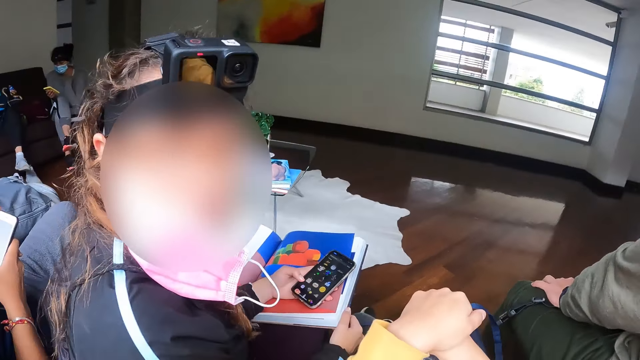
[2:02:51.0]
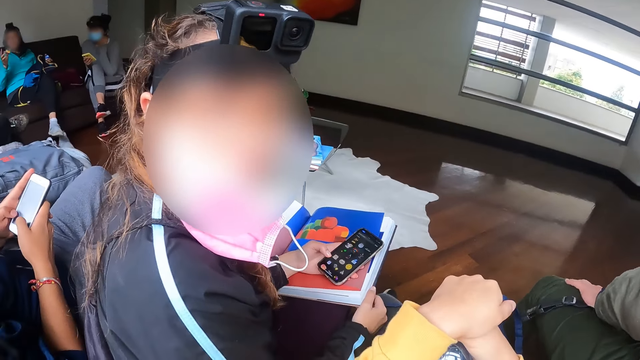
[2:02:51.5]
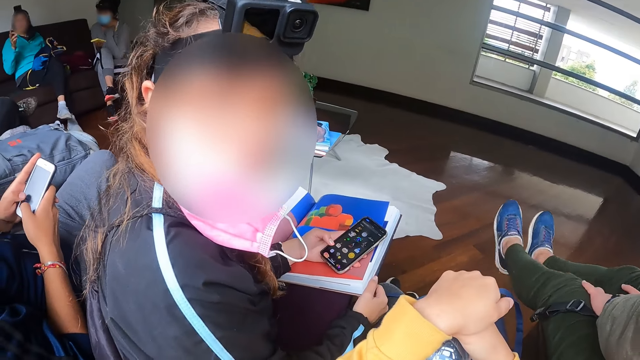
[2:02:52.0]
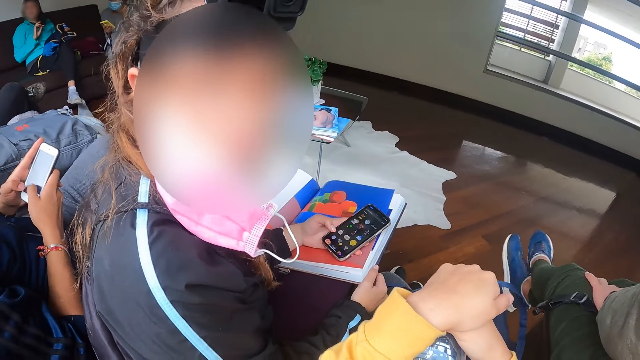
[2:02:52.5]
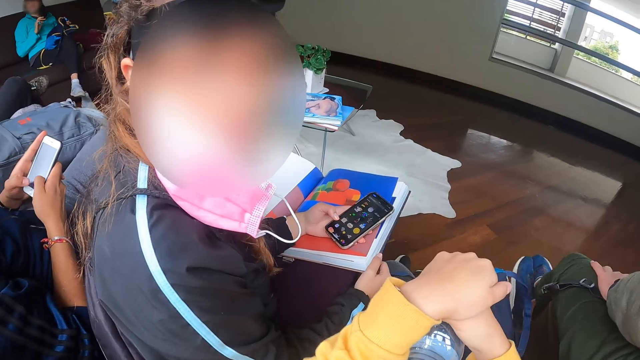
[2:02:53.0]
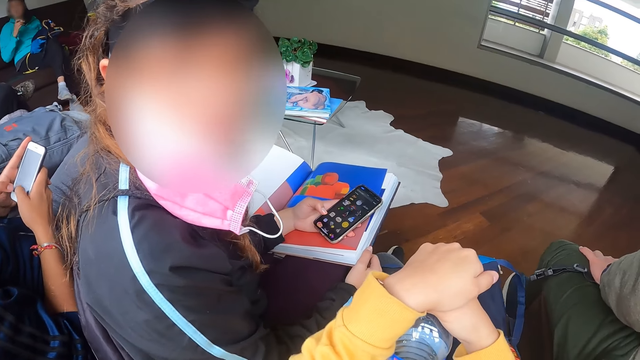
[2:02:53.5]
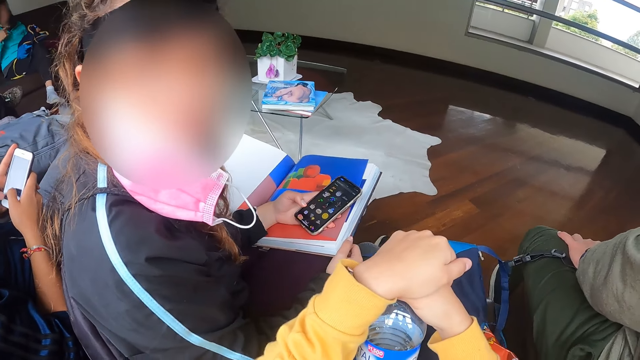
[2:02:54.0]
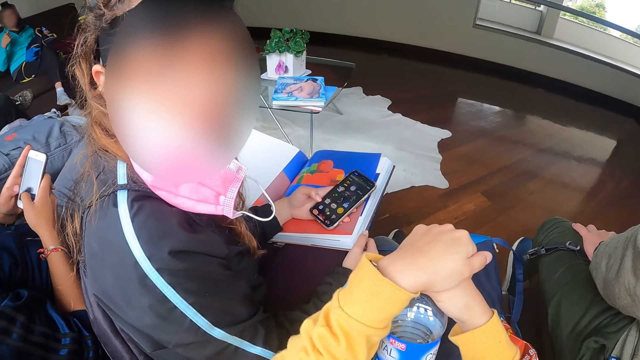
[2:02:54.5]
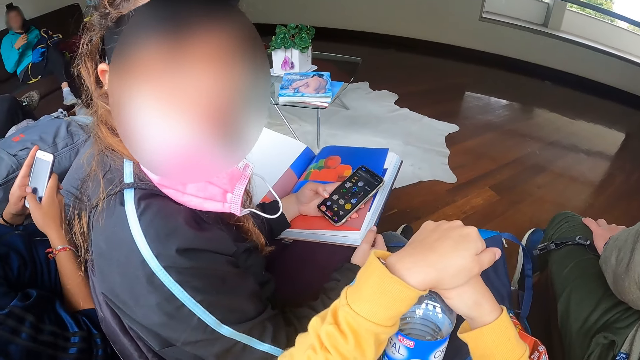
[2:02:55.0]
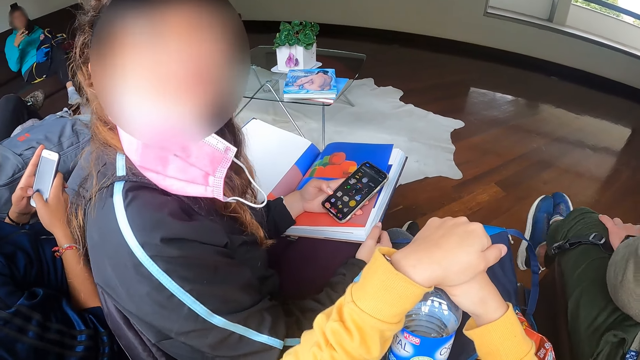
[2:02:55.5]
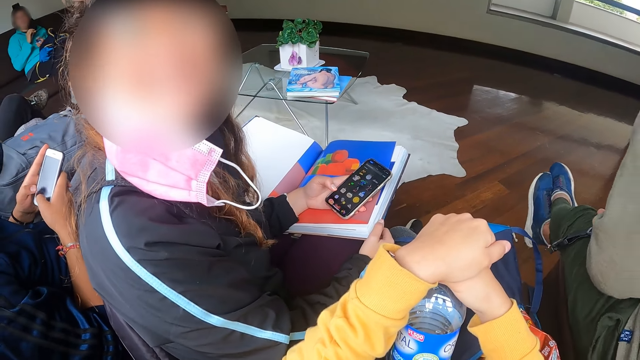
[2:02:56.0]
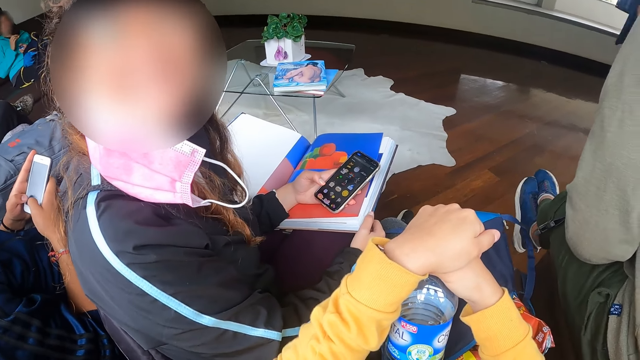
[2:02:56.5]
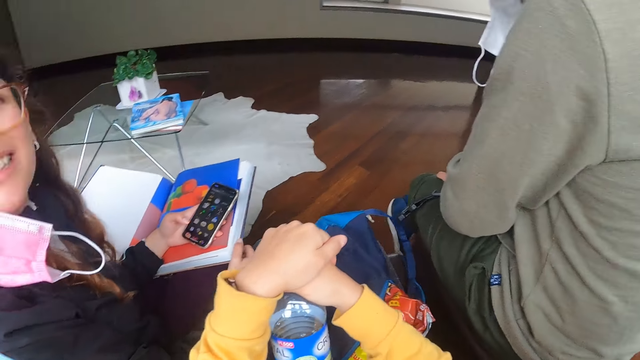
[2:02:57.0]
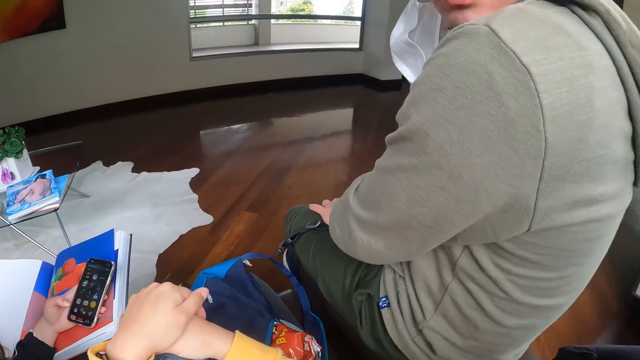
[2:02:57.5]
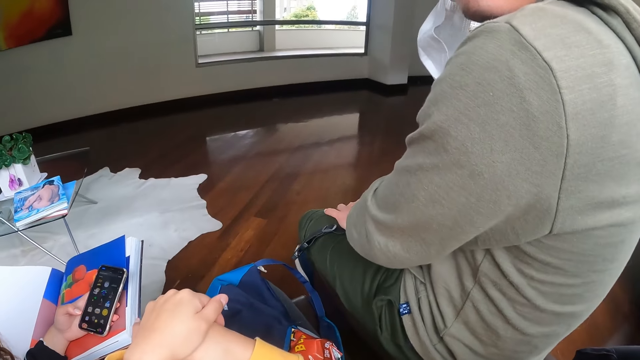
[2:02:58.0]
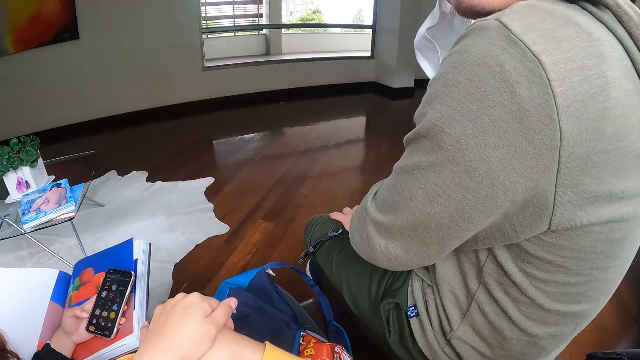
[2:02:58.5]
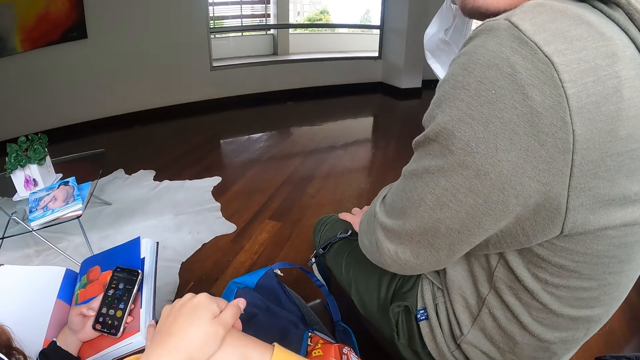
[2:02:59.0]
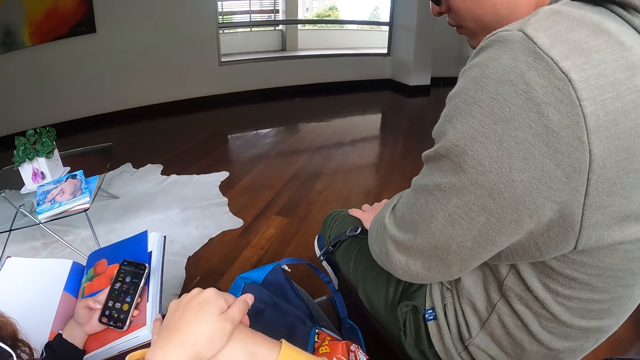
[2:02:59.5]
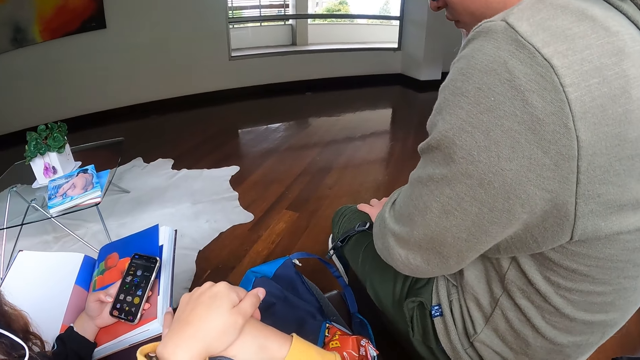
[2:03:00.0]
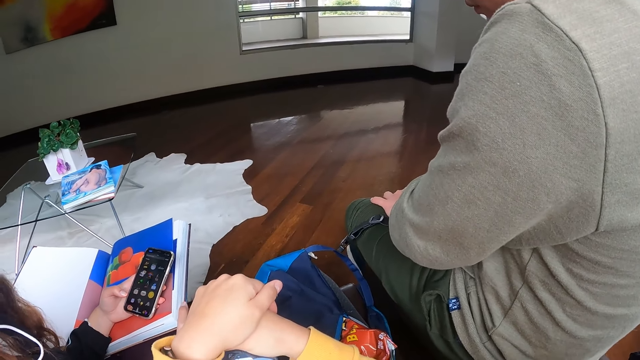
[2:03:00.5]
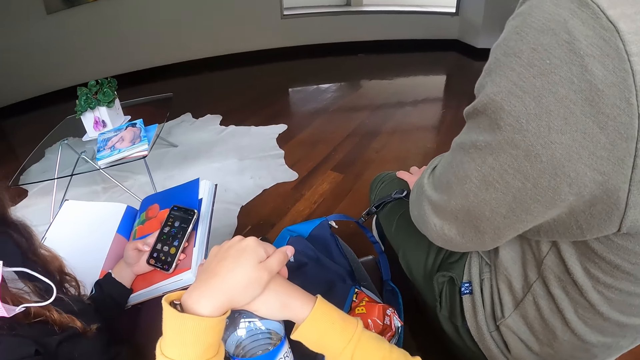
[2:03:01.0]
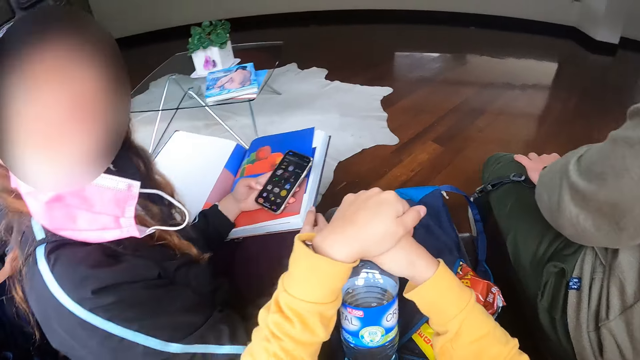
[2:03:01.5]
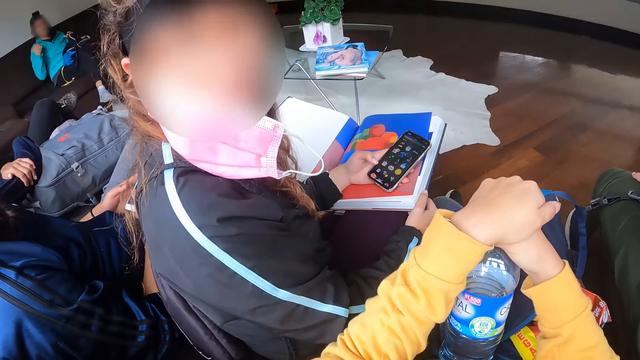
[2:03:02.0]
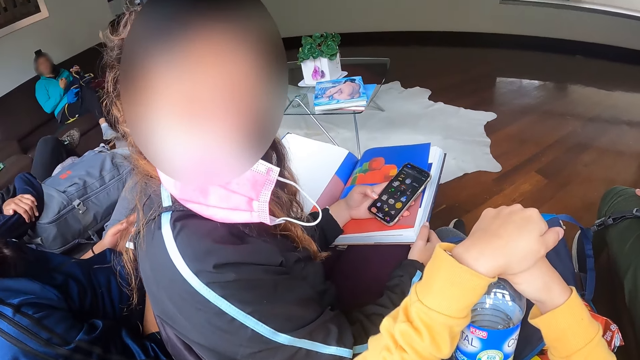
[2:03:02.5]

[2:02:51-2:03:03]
The camera wearer places both hands on the bottle. The man operates the phone with both hands. A woman converses.

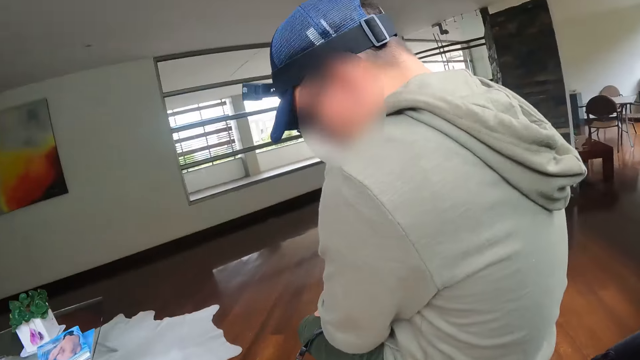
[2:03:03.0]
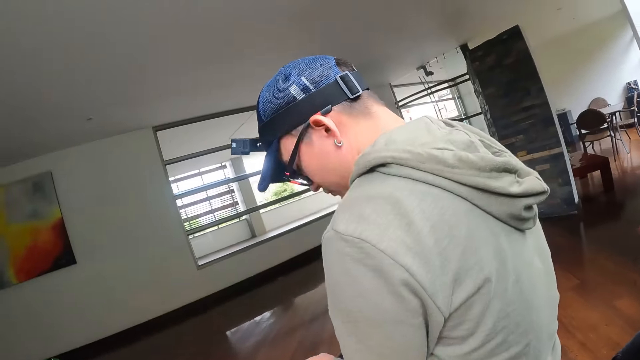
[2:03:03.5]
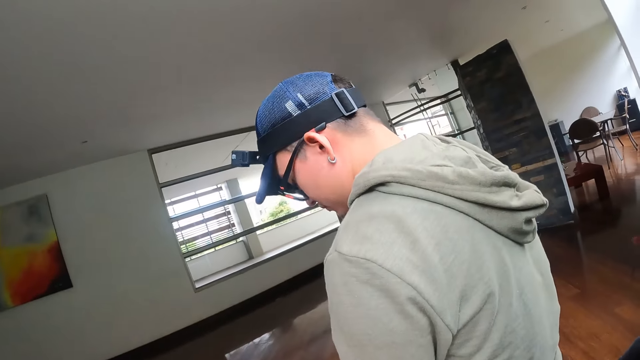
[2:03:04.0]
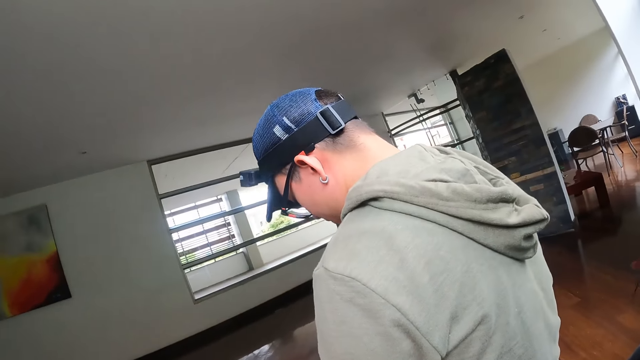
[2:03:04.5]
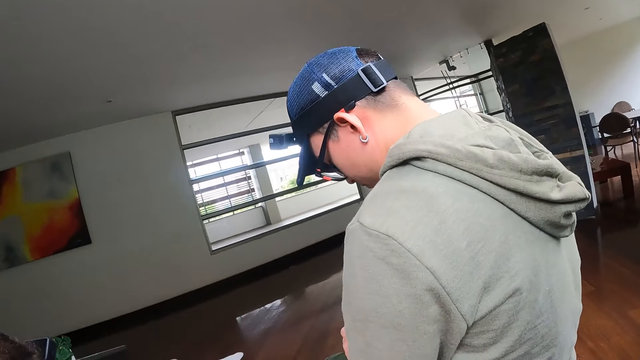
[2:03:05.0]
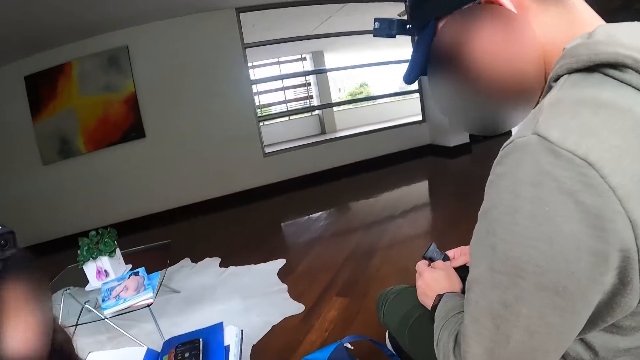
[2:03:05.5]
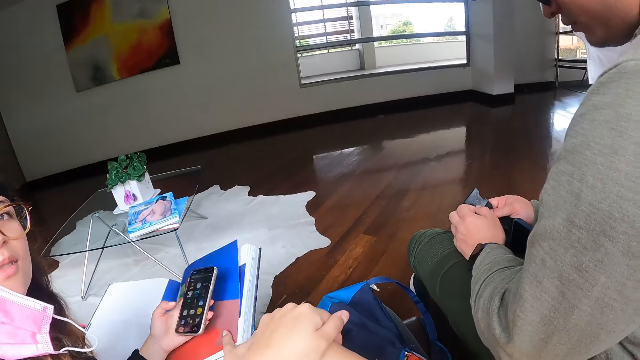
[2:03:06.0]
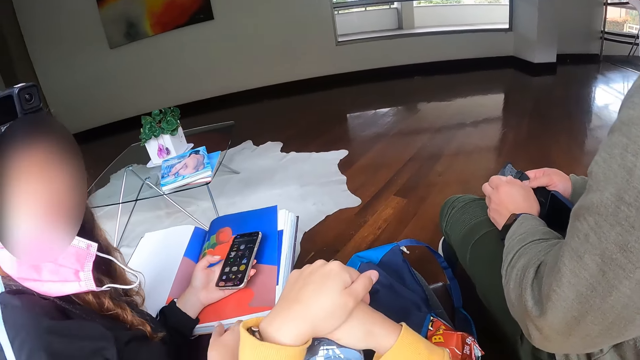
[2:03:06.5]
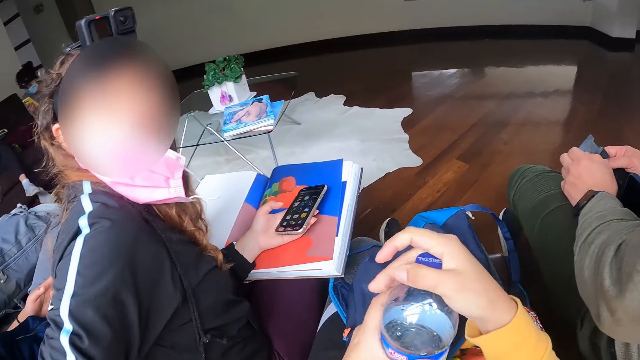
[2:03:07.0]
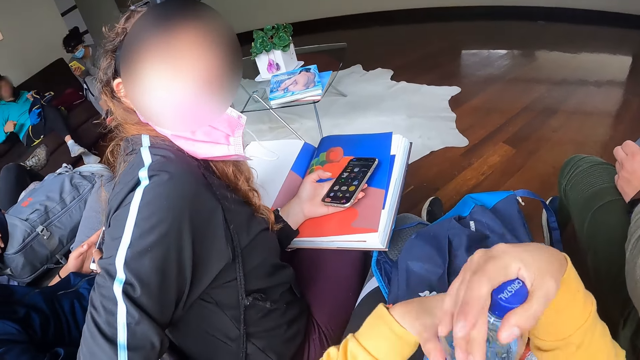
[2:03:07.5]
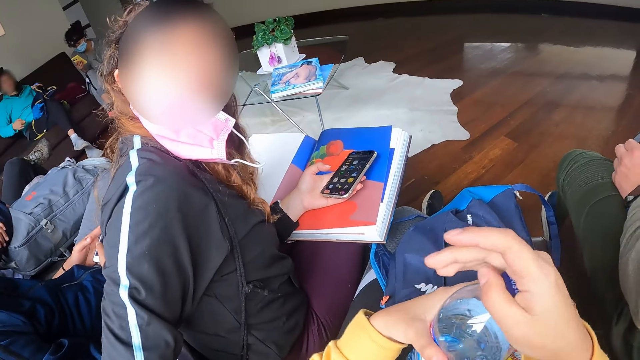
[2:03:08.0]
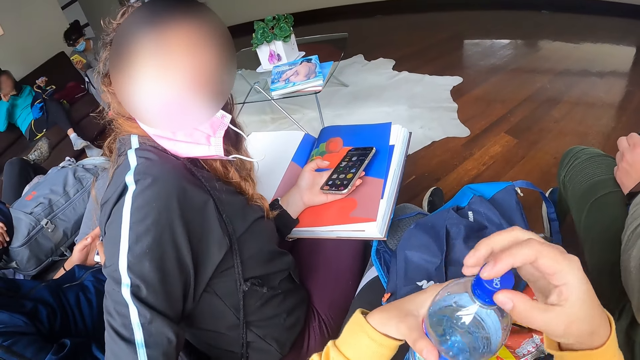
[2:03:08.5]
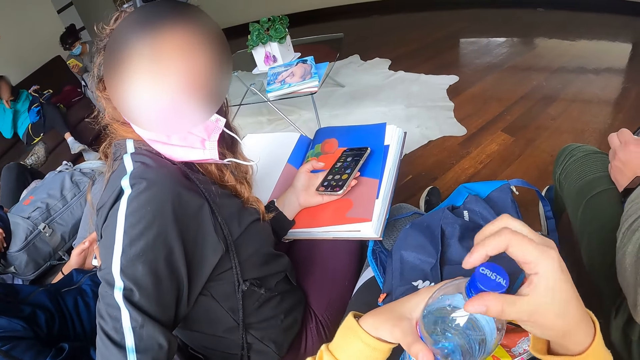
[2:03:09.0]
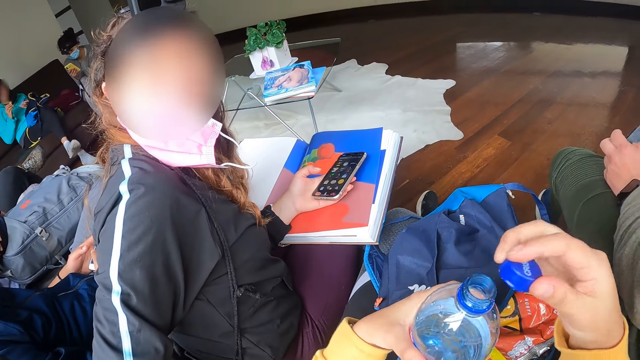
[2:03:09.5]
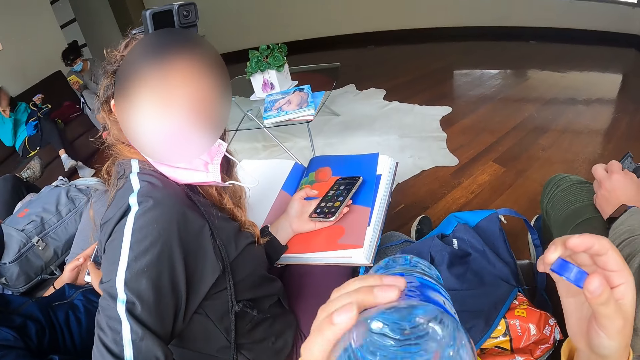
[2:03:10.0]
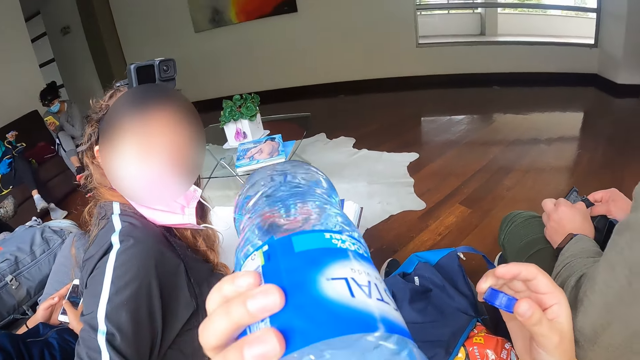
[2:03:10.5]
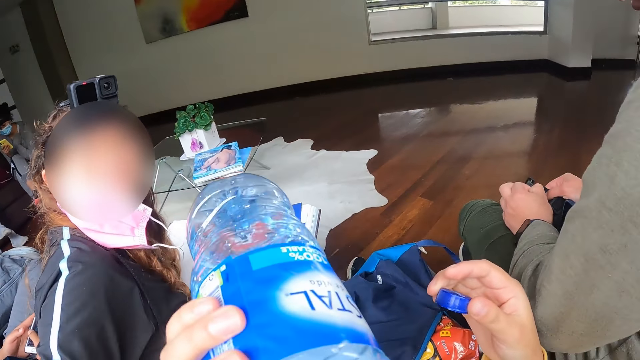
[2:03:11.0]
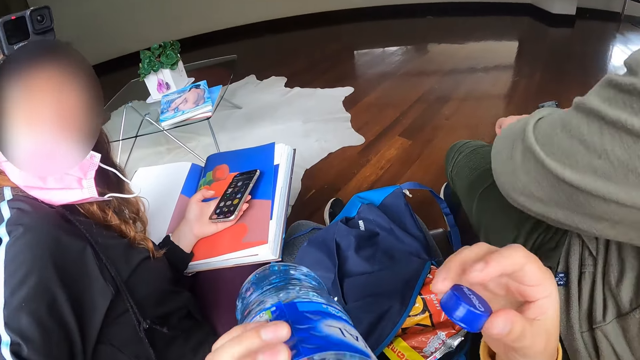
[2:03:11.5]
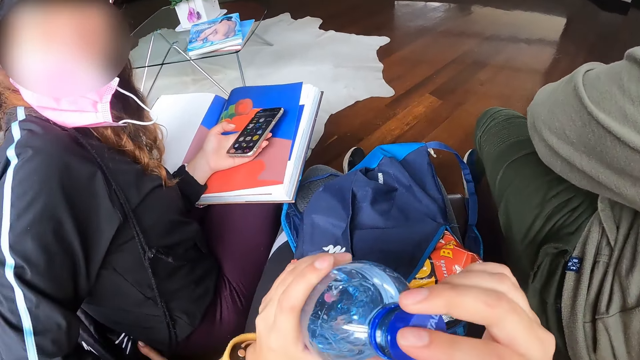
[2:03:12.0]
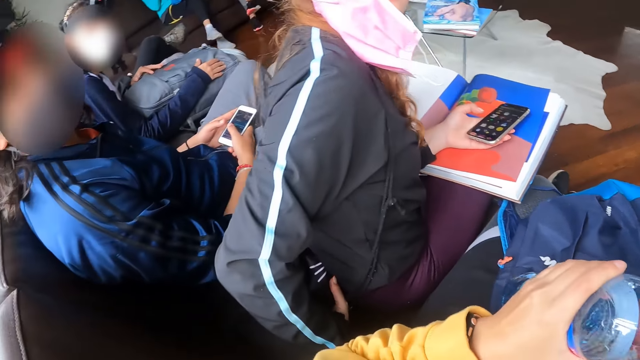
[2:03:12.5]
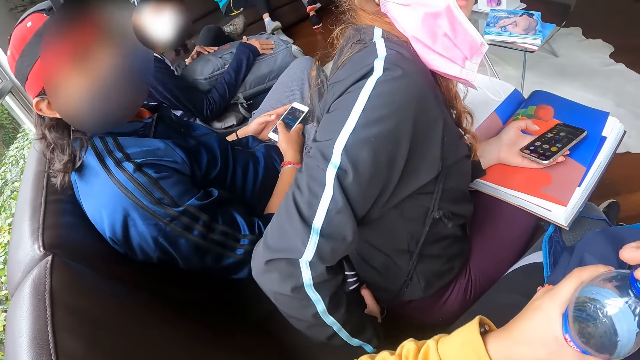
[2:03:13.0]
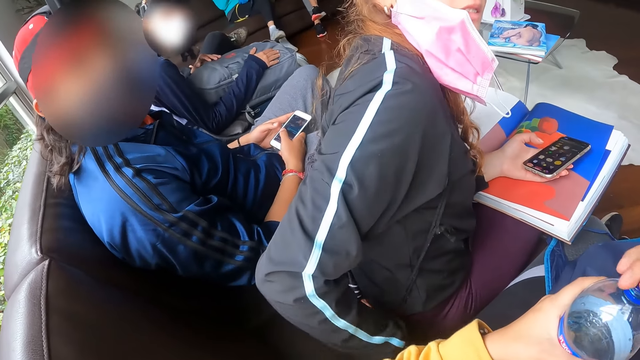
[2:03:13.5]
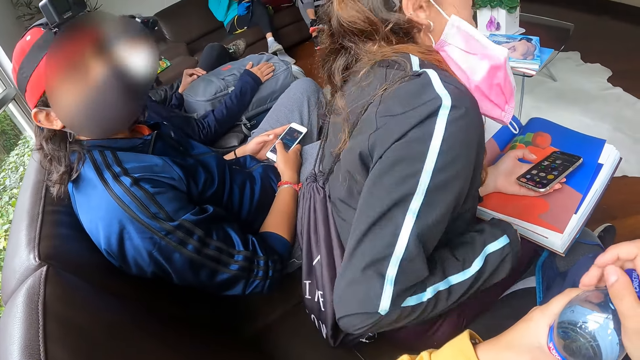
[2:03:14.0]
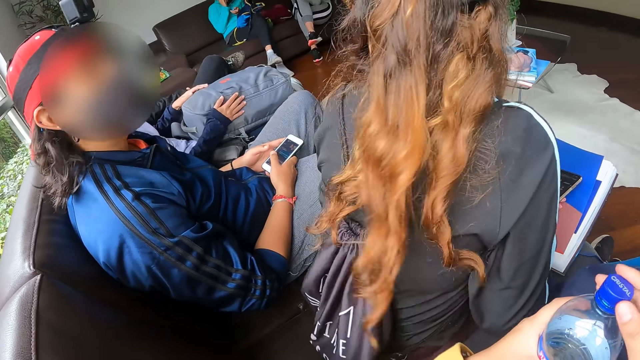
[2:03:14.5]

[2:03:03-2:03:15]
The camera wearer holds the bottle with her left hand. She opens the bottle with her right hand. She drinks water from the bottle with her left hand. She covers the bottle with the bottle cover in her right hand. The man holds the phone with both hands.
